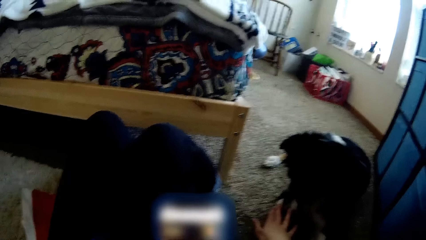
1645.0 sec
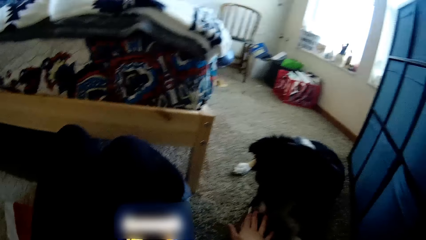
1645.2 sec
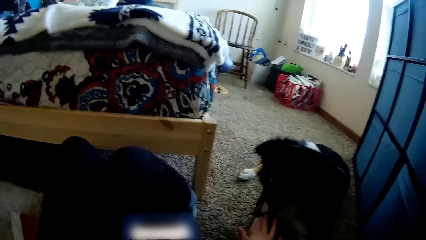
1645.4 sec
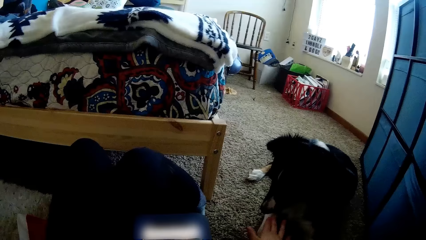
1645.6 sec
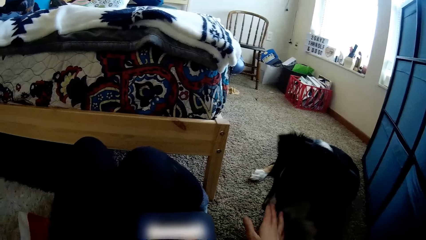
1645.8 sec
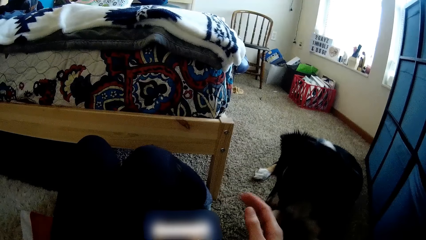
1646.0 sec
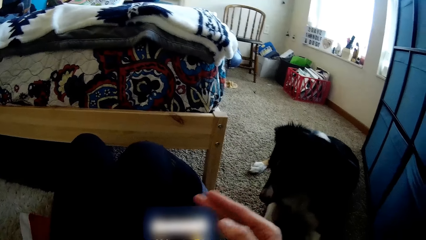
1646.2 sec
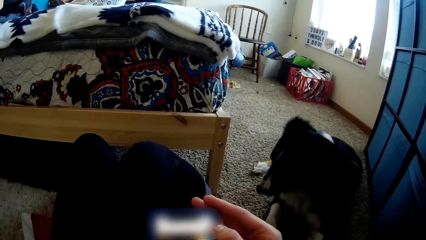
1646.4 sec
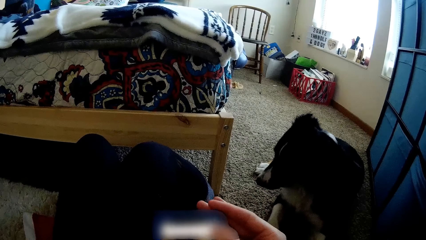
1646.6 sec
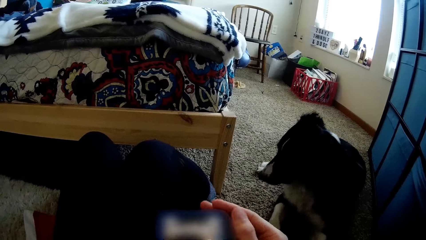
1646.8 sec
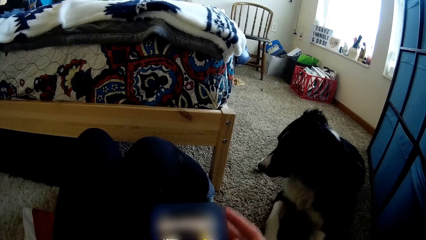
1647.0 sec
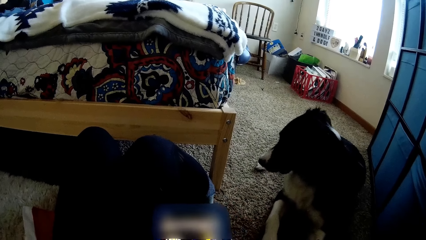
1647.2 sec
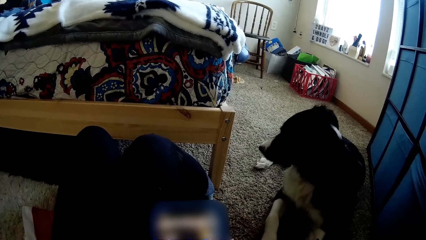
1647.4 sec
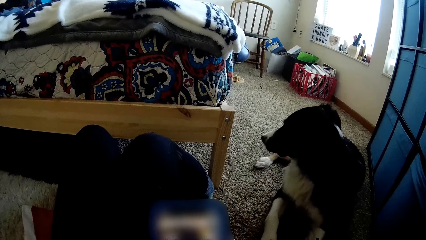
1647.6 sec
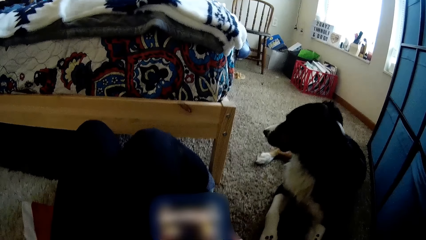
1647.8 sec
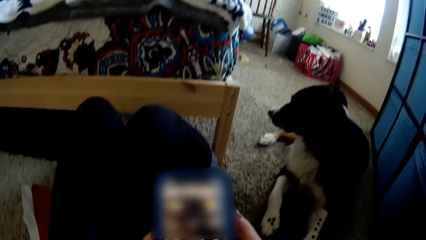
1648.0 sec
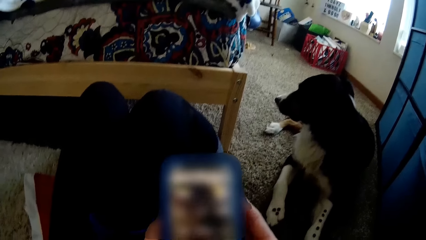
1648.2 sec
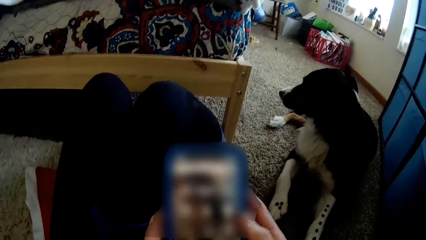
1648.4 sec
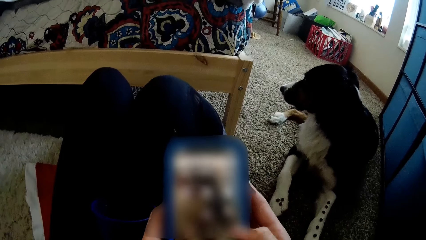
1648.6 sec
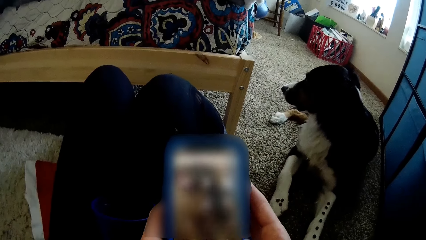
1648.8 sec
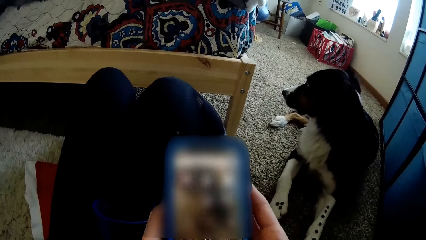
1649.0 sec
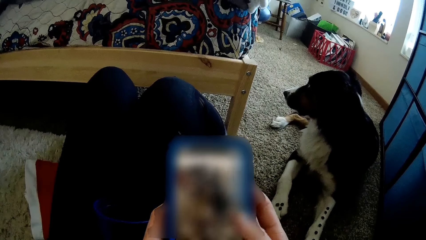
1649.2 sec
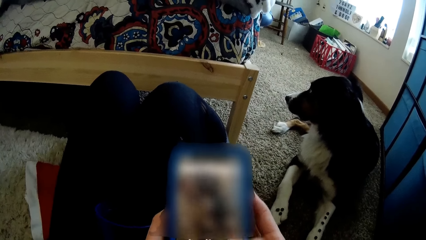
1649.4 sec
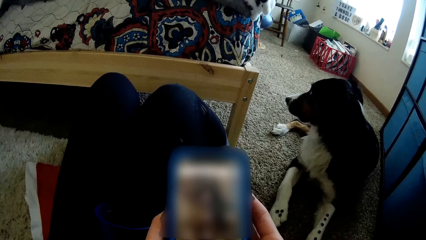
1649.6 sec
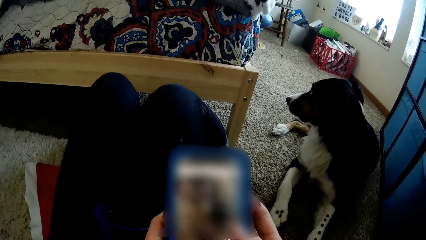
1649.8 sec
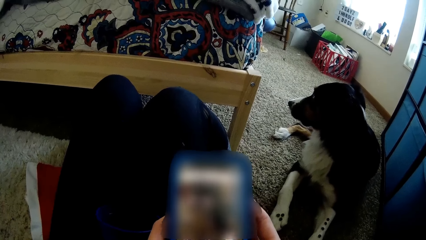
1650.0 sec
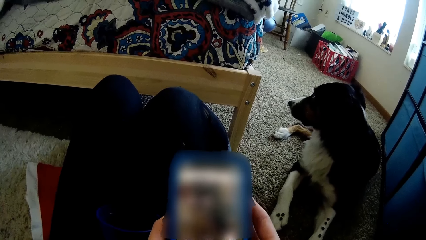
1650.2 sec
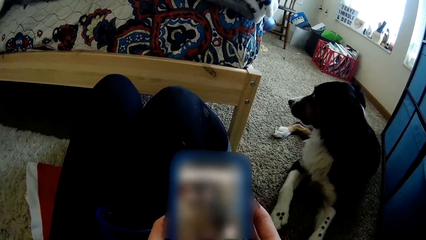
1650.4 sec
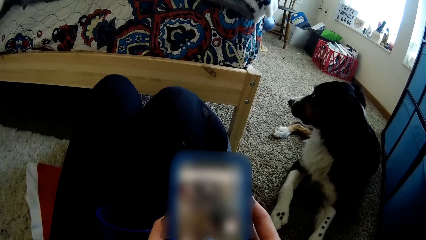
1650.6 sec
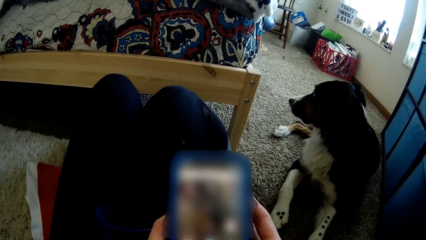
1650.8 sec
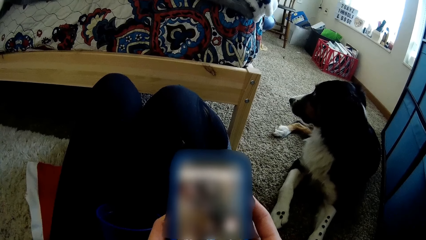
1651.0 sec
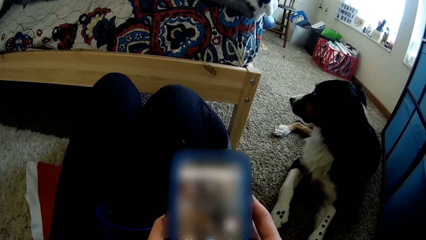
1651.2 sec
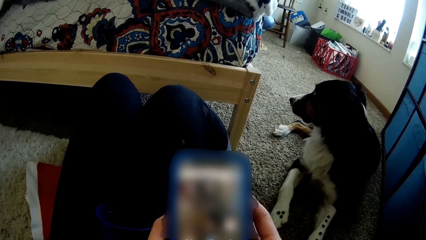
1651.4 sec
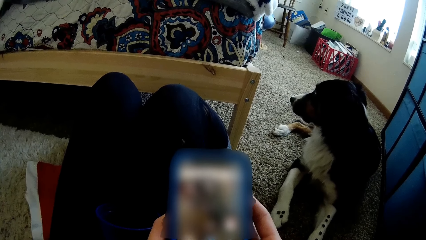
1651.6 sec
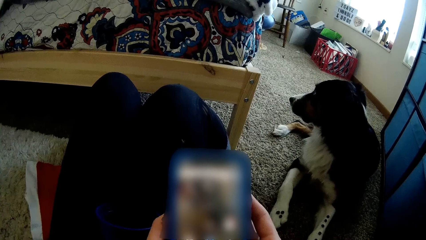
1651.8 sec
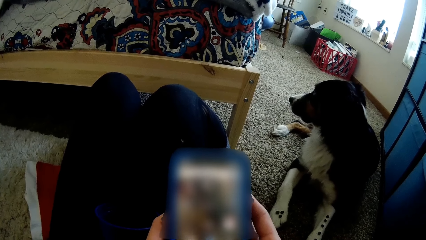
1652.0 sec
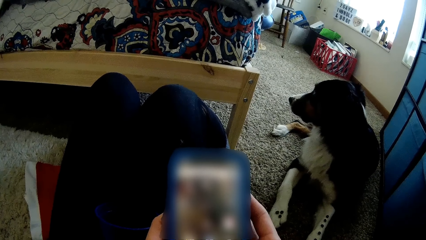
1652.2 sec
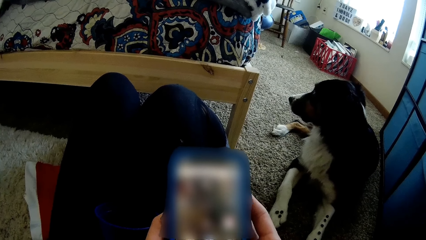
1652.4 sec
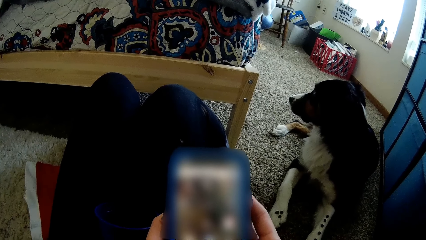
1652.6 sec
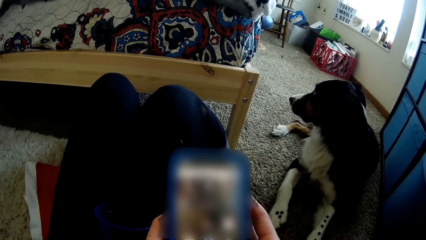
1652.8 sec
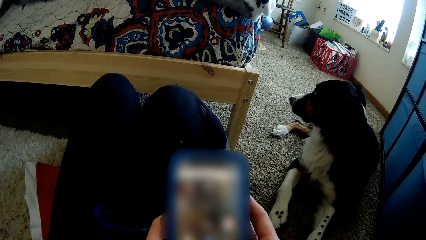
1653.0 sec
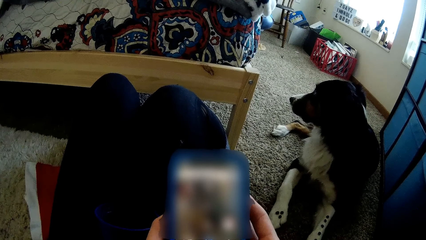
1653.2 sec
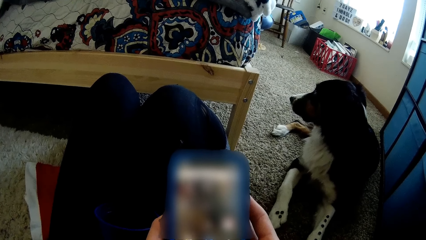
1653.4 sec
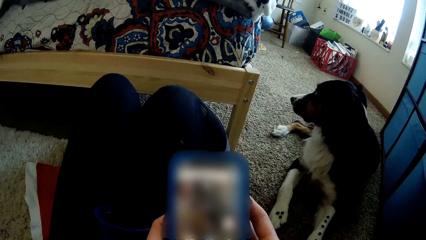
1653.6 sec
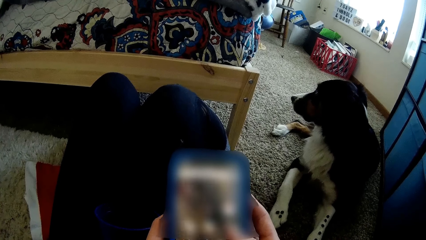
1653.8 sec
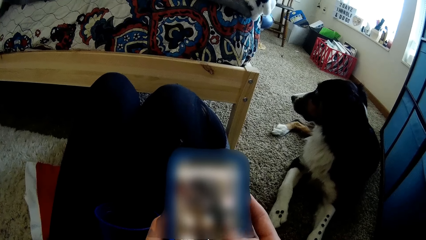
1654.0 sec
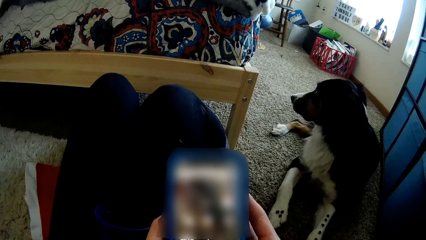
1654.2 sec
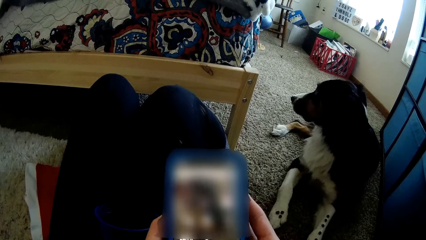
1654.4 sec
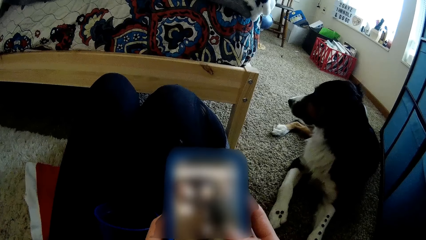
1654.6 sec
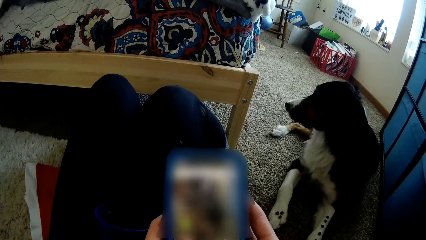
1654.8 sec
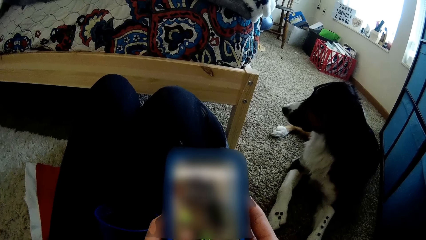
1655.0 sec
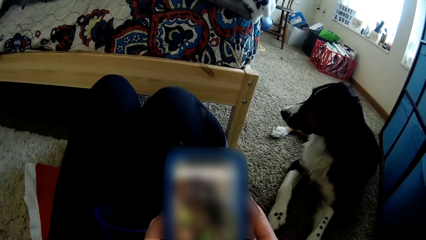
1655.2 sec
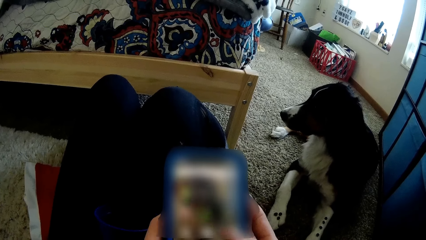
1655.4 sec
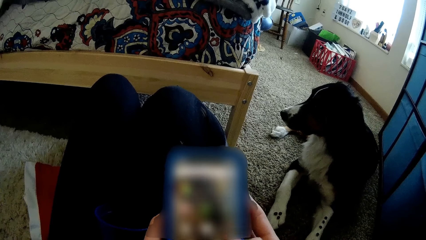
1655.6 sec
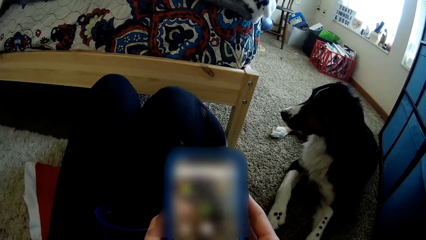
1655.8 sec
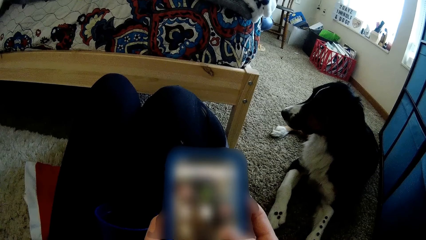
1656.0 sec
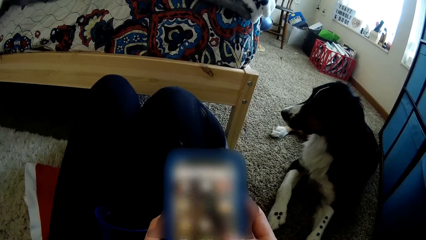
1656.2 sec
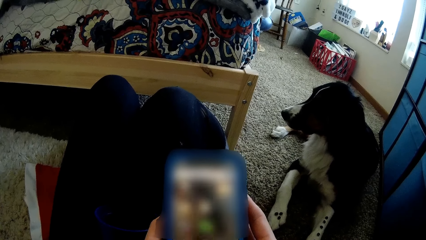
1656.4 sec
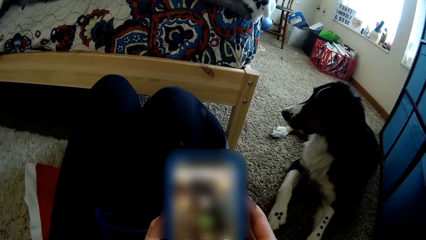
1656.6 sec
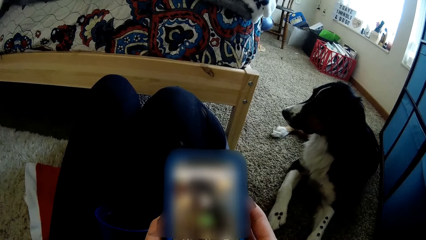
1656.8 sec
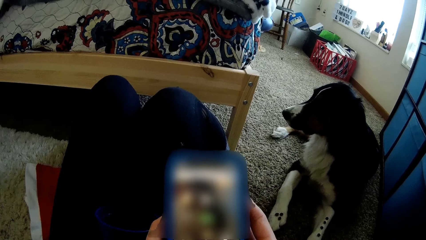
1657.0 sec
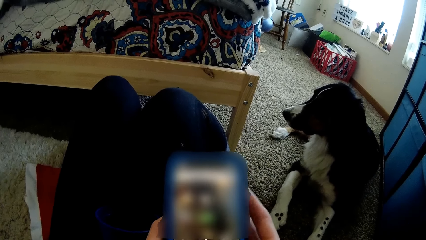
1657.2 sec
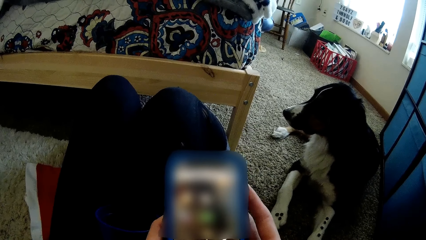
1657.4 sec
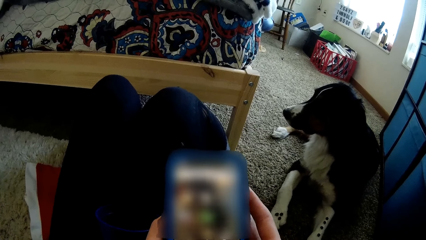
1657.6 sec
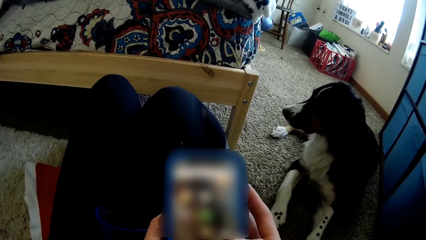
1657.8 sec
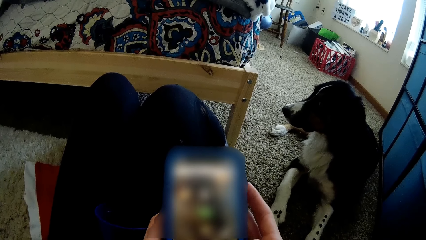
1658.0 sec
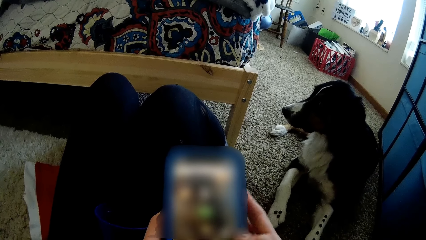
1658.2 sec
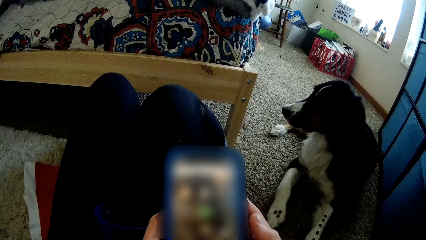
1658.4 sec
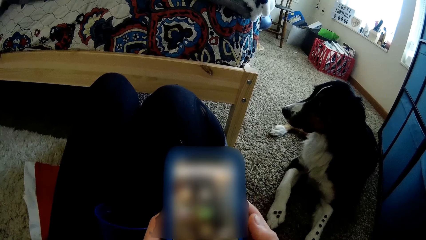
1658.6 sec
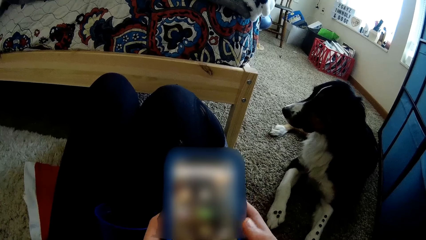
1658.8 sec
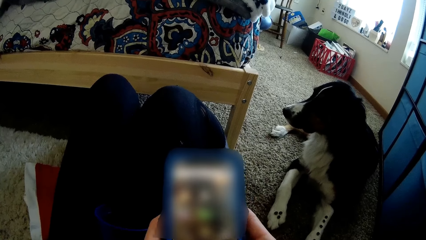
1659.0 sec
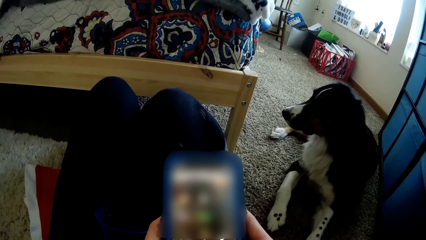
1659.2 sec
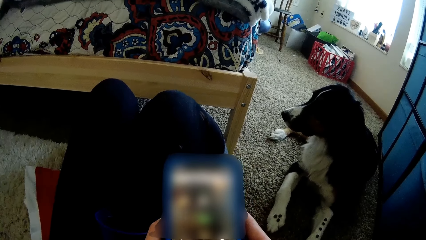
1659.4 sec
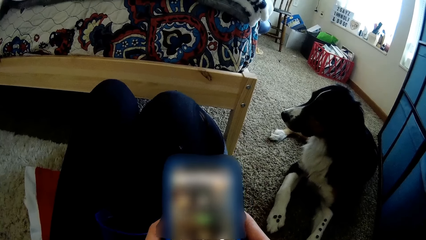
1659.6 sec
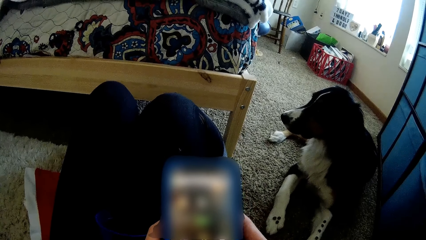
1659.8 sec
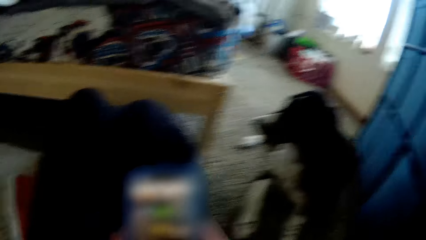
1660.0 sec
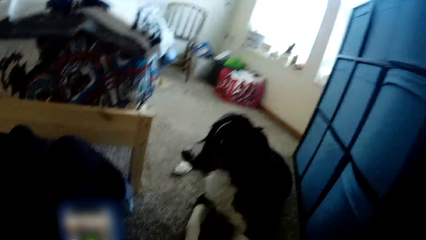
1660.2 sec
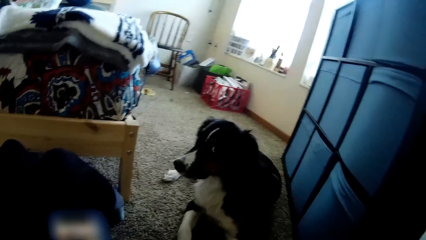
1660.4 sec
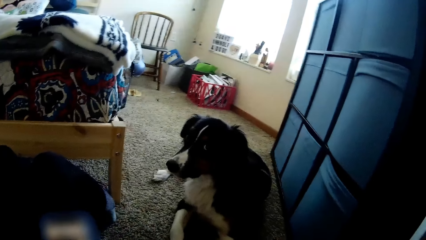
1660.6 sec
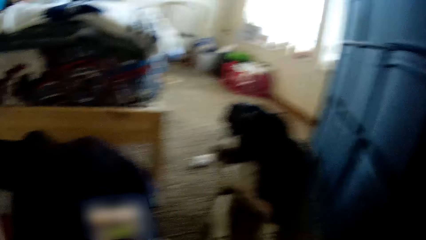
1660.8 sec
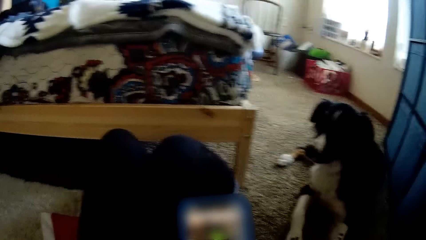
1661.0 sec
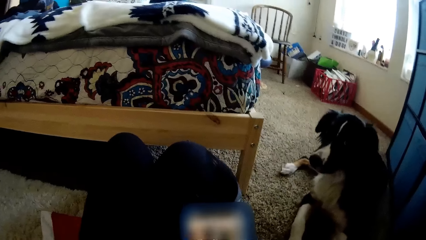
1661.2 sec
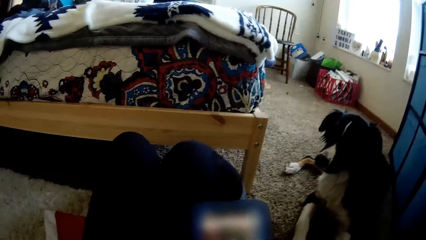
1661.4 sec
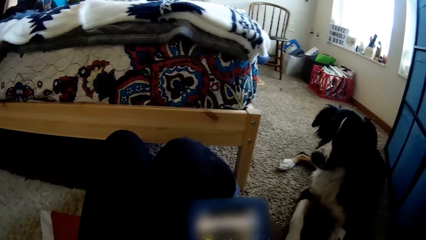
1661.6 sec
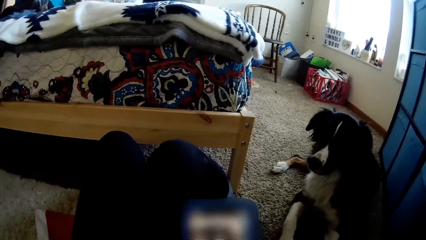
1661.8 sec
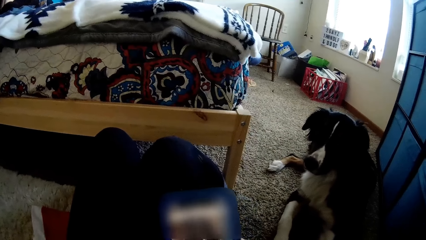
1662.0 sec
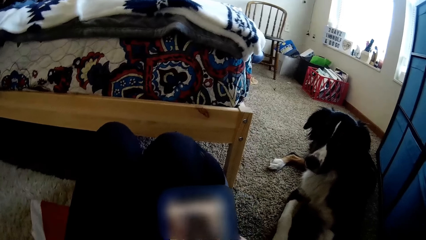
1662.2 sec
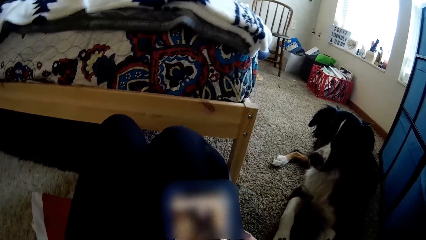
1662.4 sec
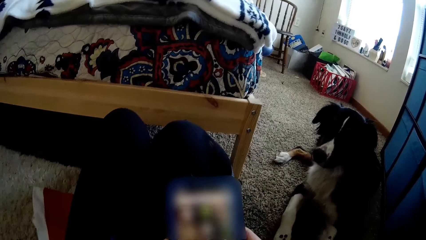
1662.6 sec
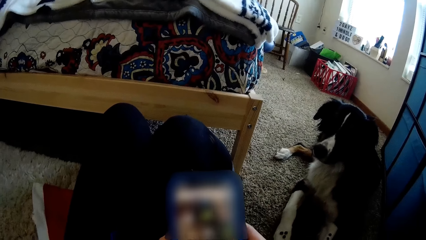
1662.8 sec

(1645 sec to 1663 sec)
The camera wearer stretches a hand. They scroll the phone repeatedly.
